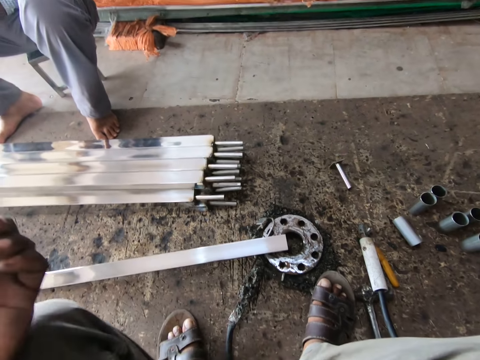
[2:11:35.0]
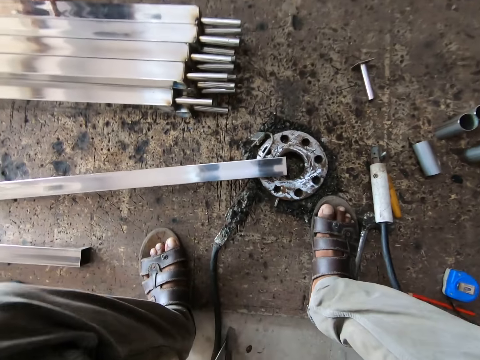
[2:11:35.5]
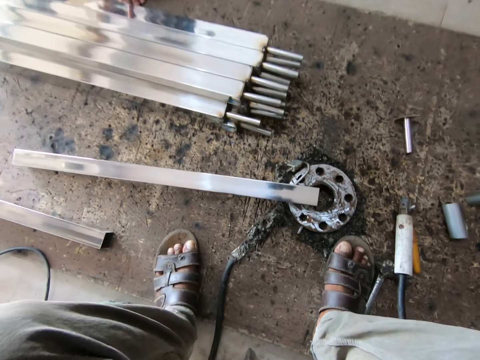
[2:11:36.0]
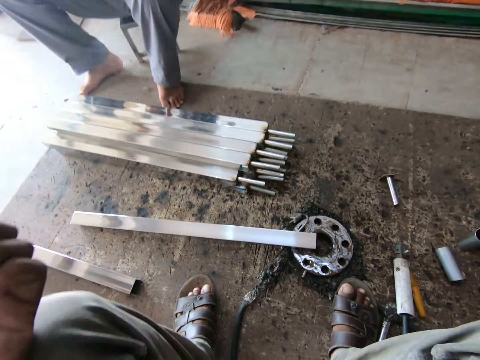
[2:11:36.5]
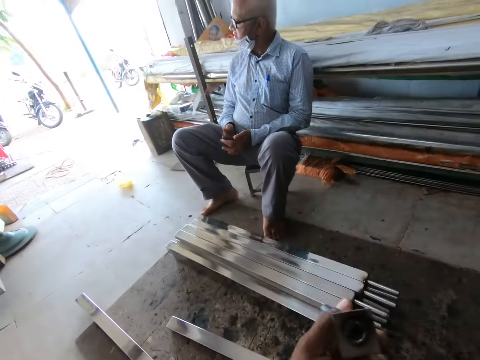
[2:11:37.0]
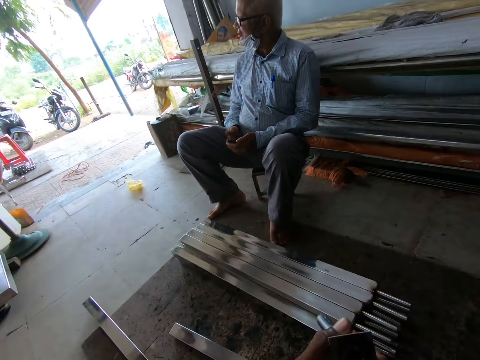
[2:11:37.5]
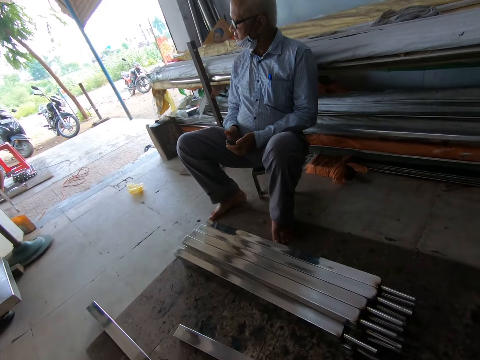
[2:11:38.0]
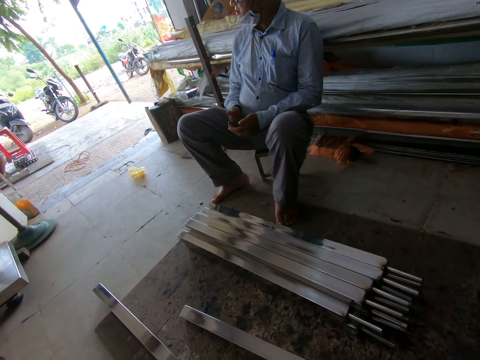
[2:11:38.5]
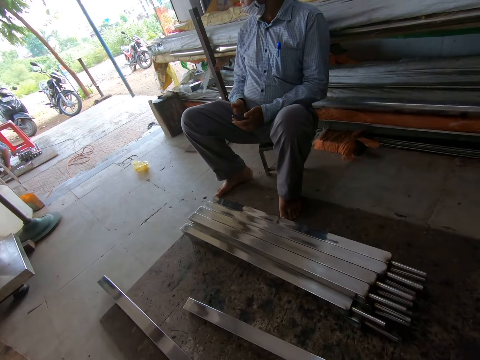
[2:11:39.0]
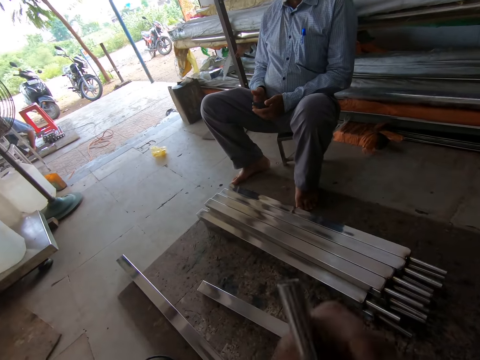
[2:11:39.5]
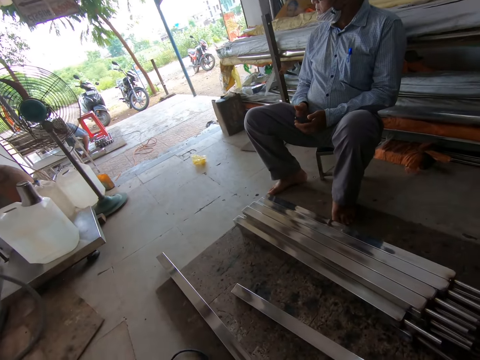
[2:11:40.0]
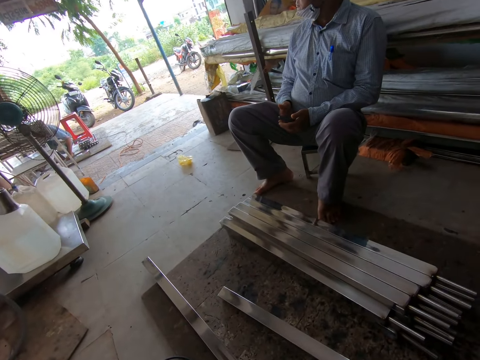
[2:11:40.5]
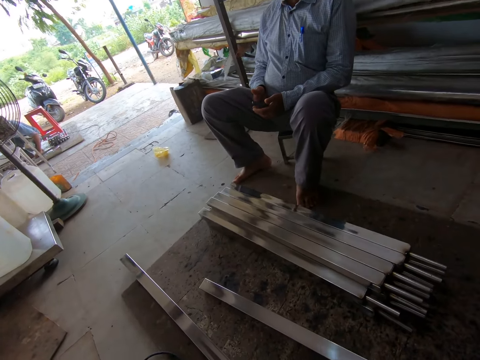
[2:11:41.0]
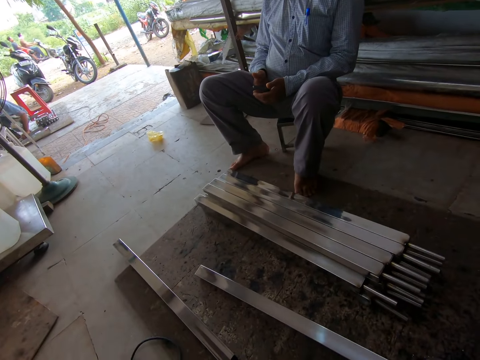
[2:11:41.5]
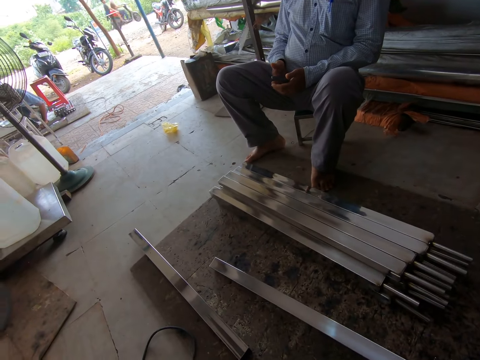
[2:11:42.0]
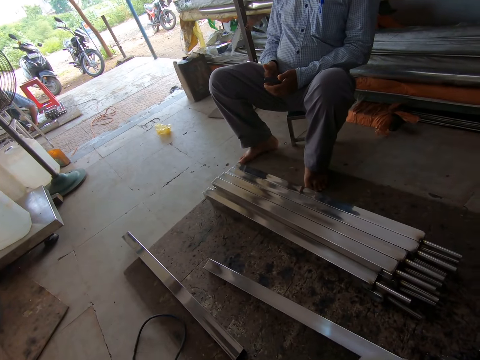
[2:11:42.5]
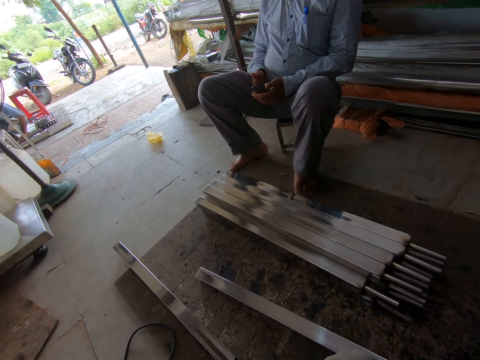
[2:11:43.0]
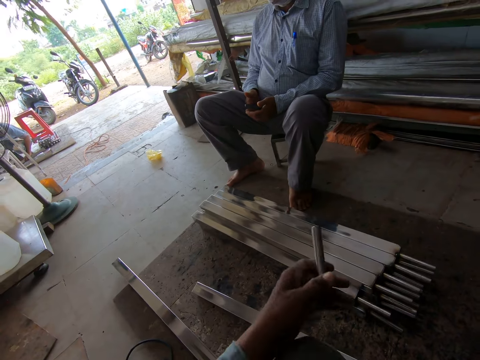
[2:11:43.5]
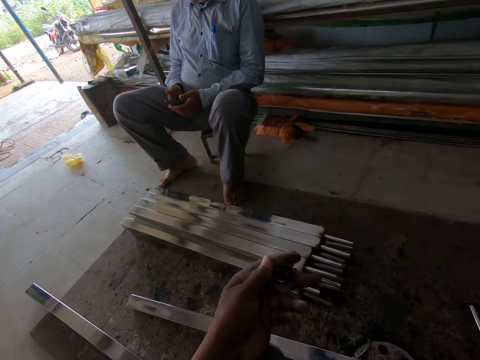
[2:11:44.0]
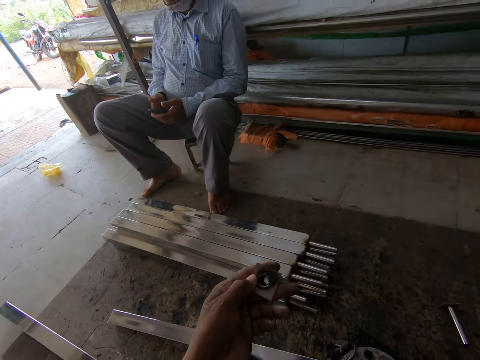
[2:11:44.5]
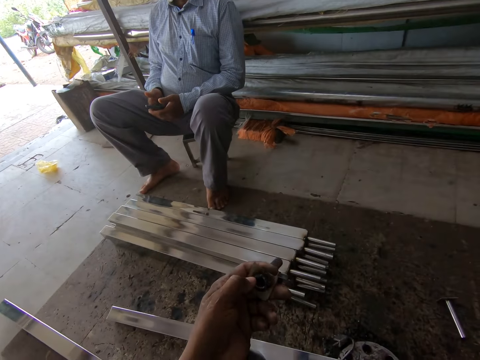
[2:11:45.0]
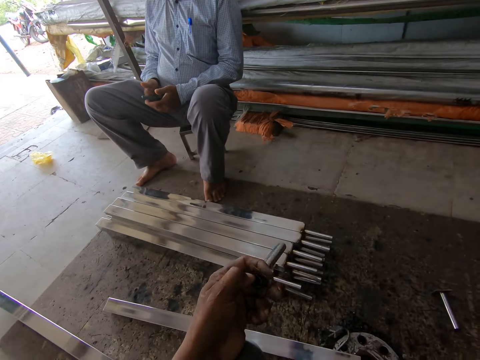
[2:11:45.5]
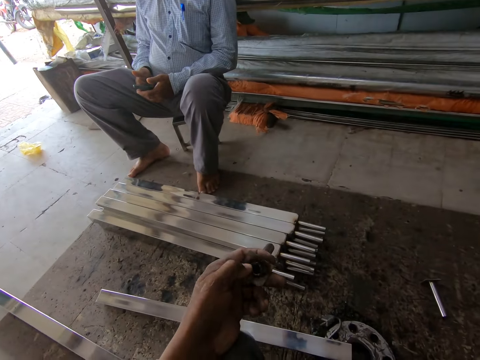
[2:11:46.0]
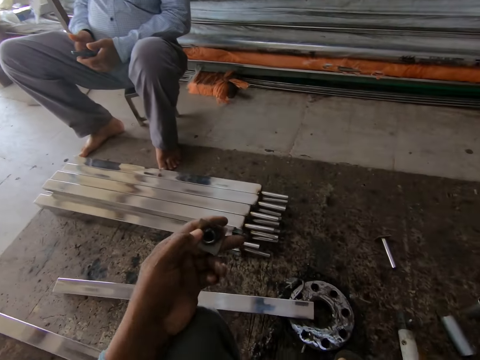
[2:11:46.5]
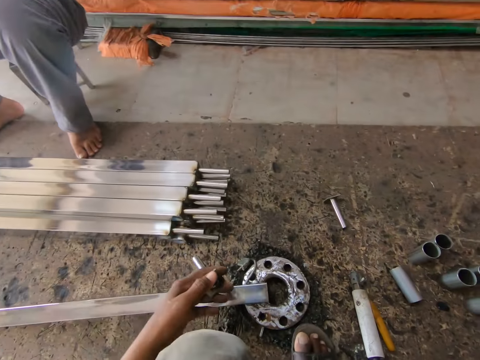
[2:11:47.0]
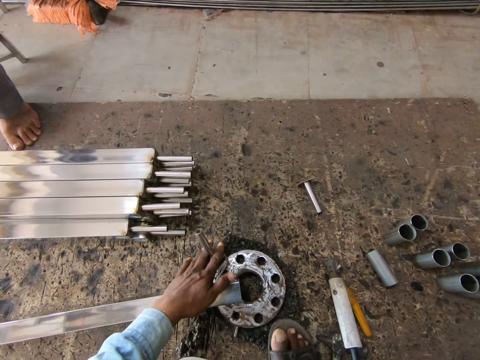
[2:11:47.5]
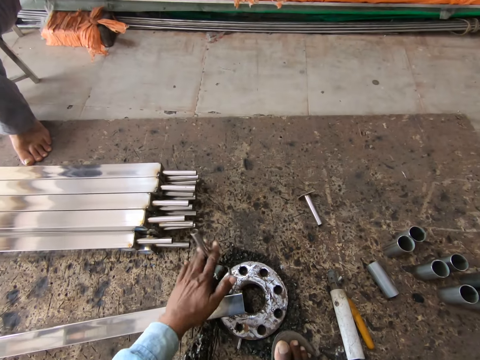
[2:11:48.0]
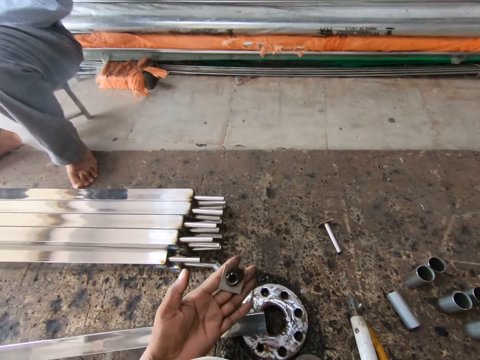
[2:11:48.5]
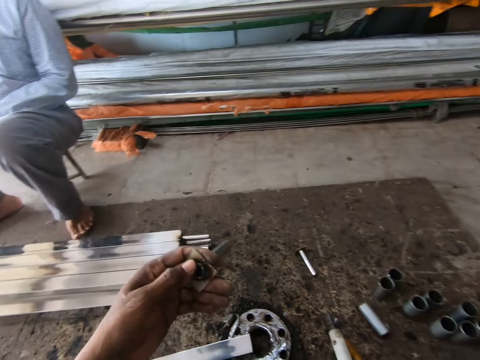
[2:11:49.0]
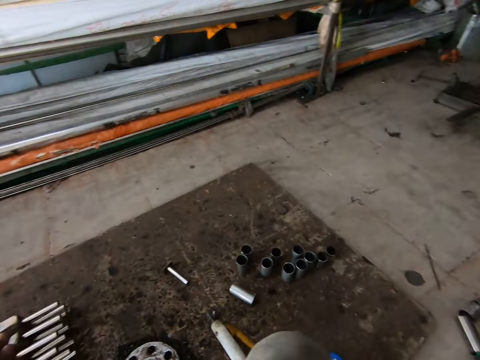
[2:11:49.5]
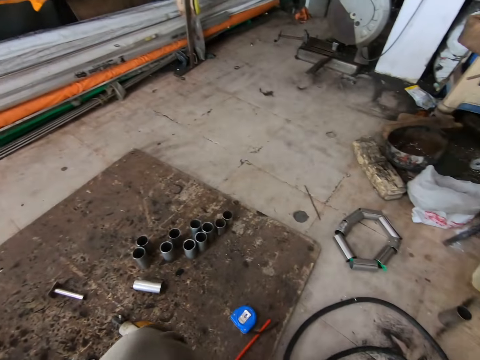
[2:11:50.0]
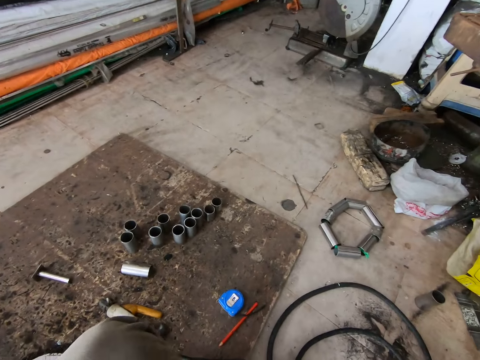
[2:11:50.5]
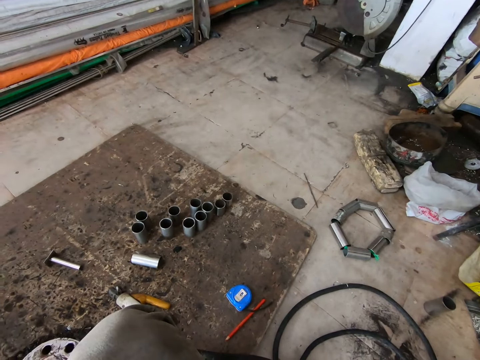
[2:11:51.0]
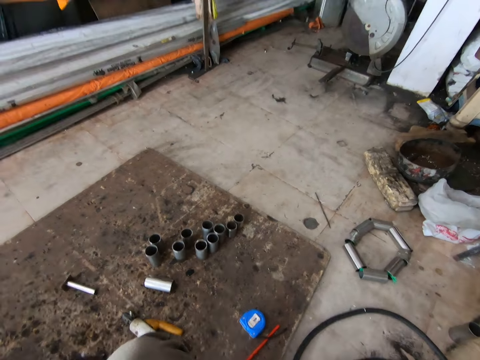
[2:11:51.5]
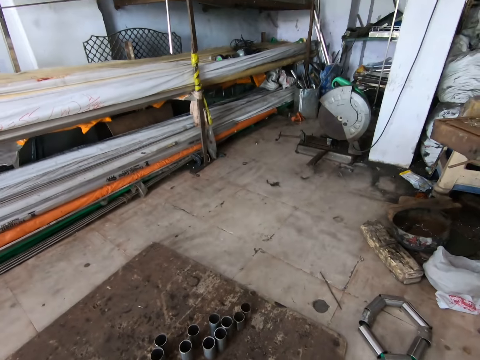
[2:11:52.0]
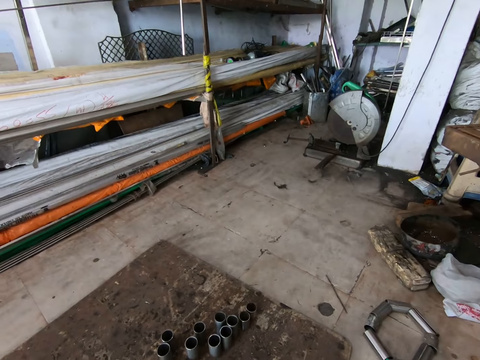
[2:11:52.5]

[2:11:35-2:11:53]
The camera wearer hits the steel protector sleeve in his left hand on the power source on the ground. The man holds the phone with his right hand.

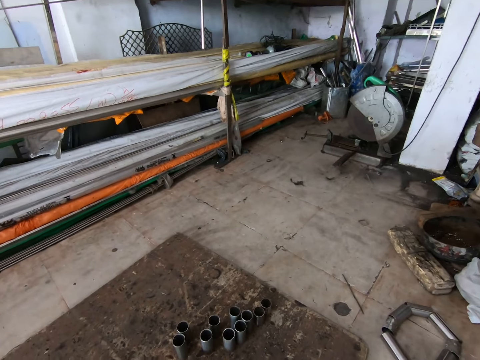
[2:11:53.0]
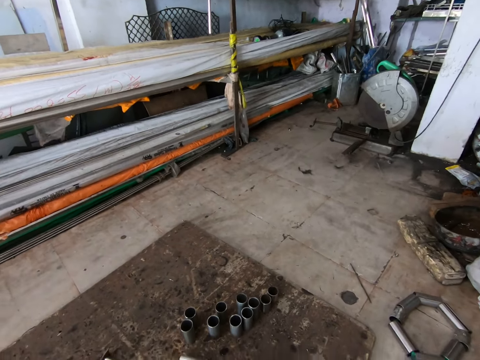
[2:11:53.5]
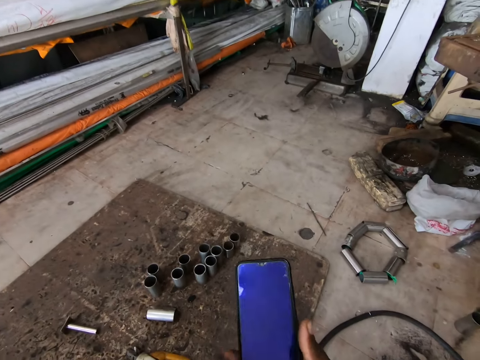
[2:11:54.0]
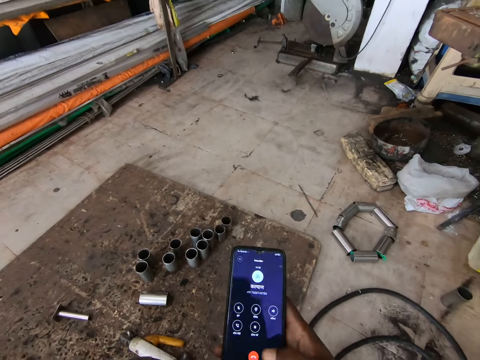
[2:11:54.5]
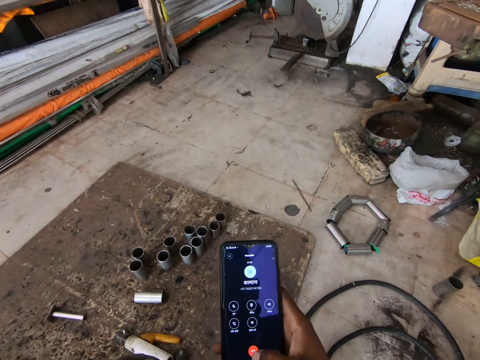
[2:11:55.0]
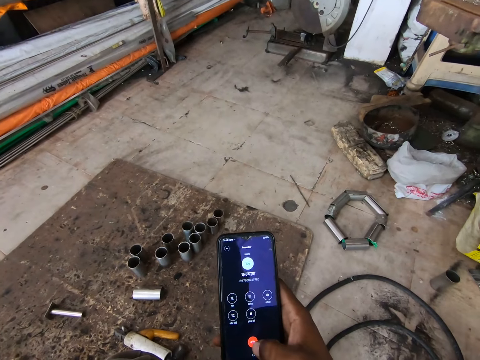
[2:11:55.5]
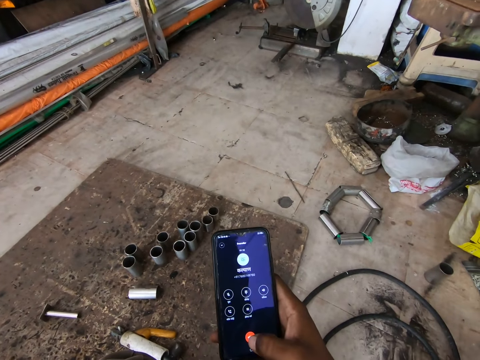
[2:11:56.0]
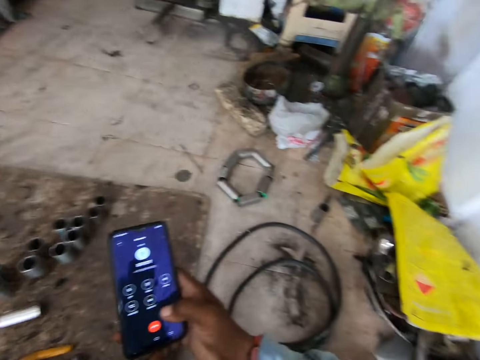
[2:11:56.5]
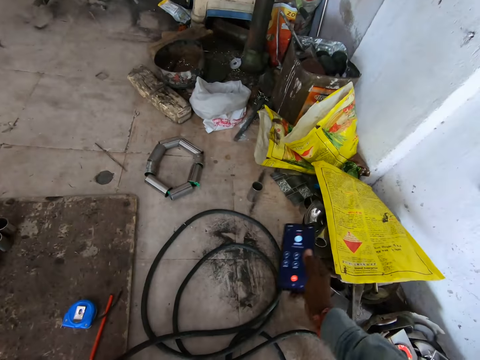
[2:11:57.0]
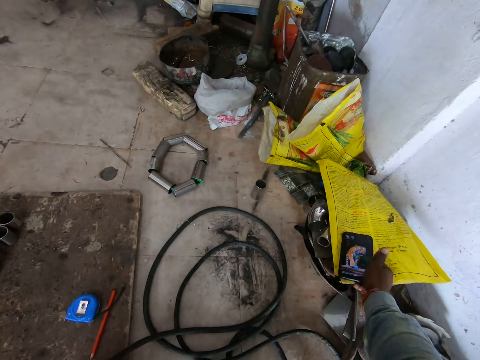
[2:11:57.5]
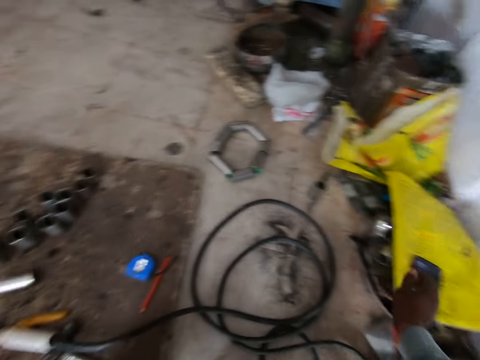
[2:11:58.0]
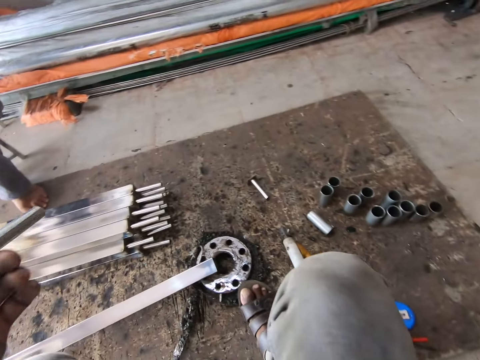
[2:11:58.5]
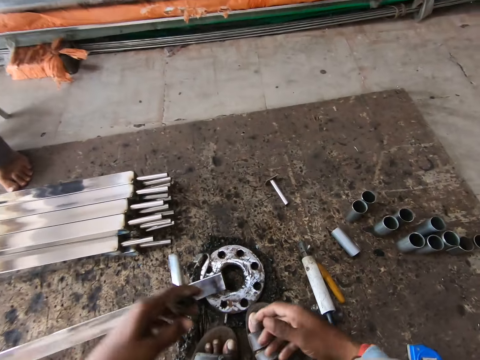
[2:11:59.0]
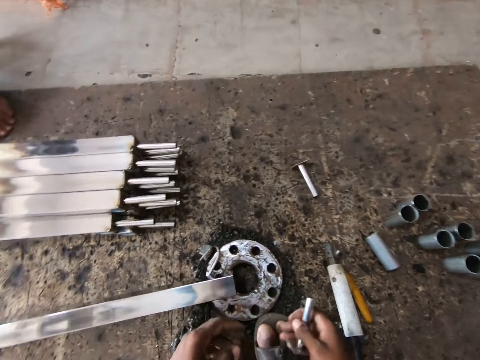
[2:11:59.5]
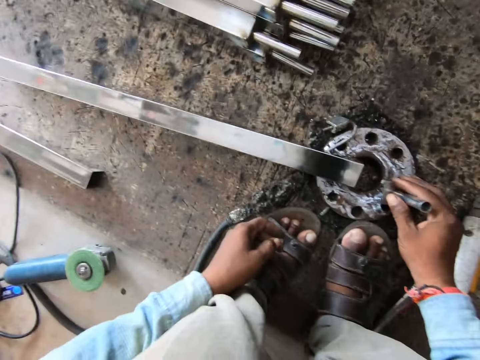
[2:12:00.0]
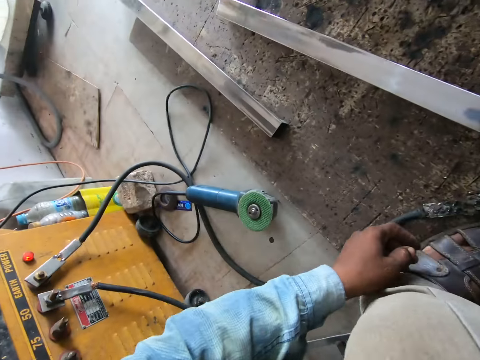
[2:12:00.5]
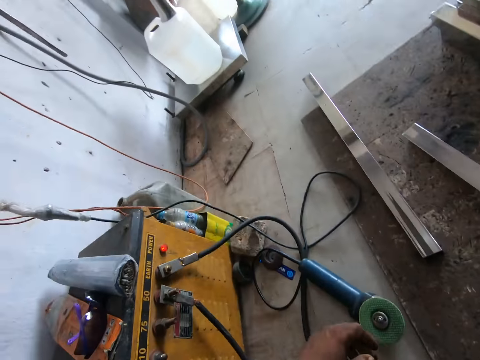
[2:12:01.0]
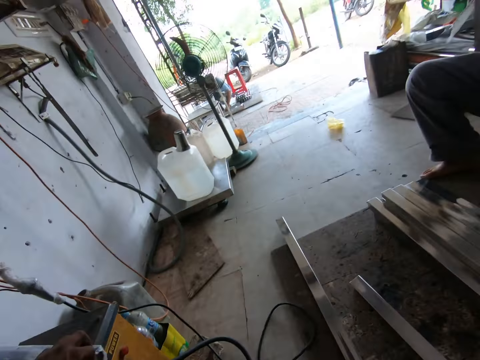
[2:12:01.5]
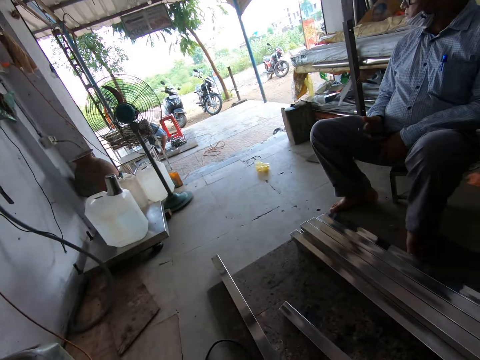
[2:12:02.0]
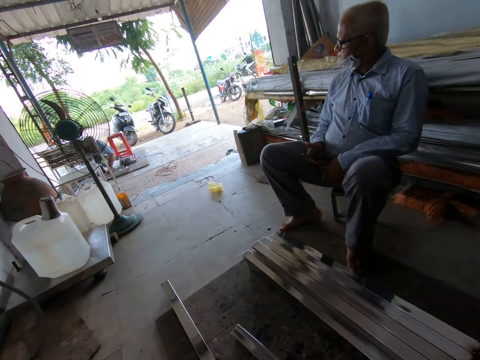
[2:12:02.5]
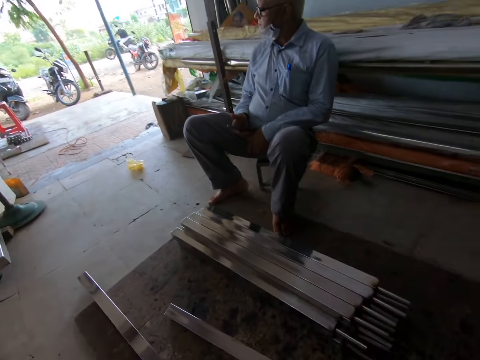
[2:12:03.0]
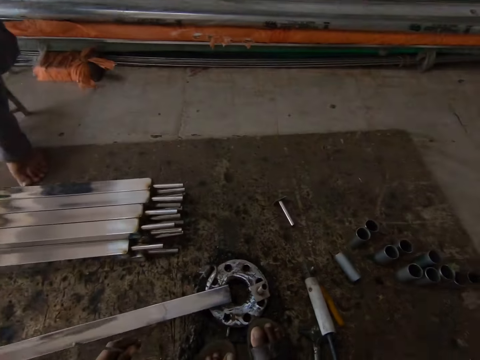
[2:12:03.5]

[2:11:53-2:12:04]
The camera wearer operates the phone in his right hand. He drops the phone in his right hand on a sack on a bucket of tools. He passes the steel protector sleeve from his left hand to his right hand. He picks up an electrode wire.
